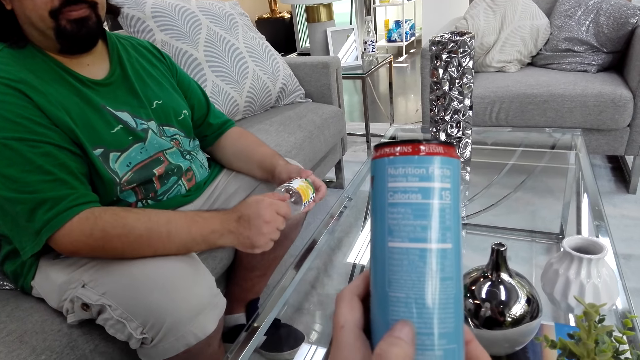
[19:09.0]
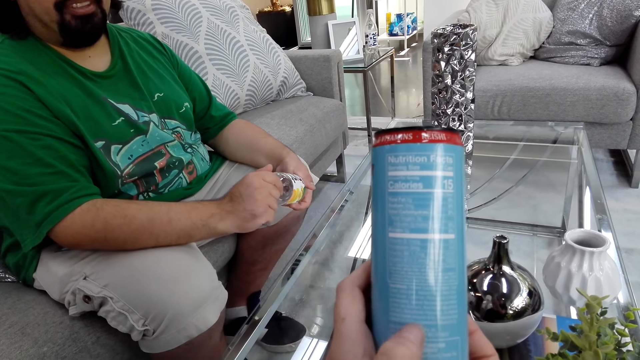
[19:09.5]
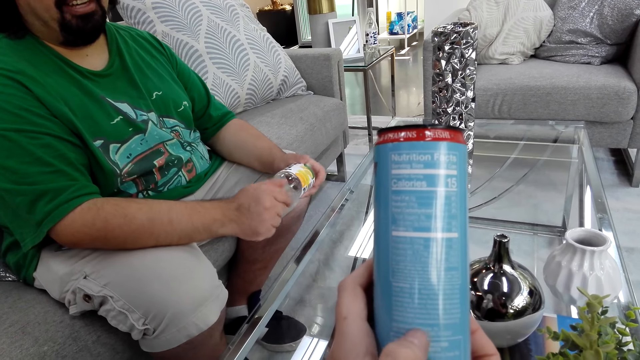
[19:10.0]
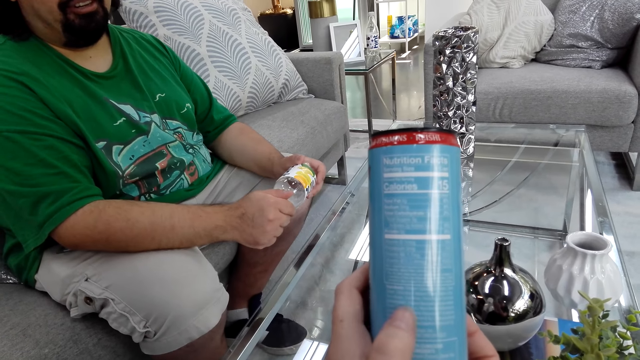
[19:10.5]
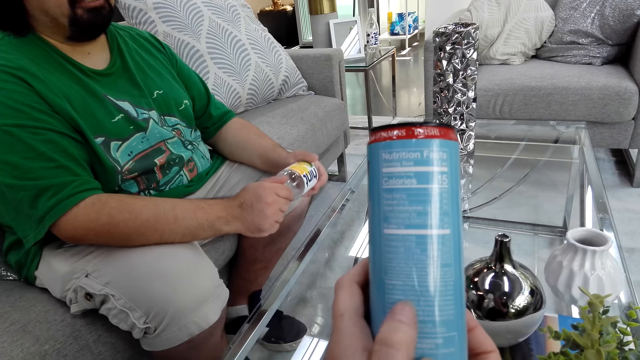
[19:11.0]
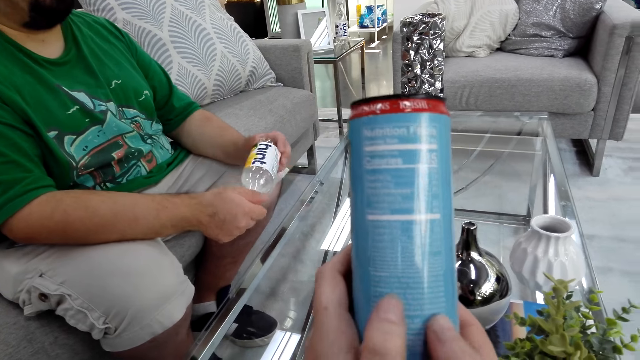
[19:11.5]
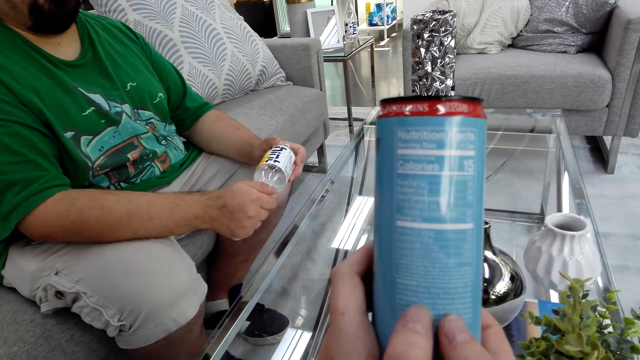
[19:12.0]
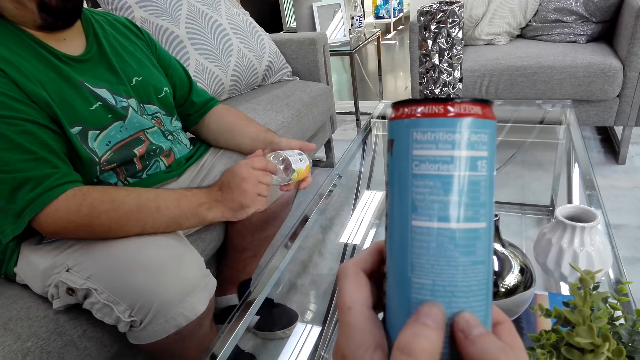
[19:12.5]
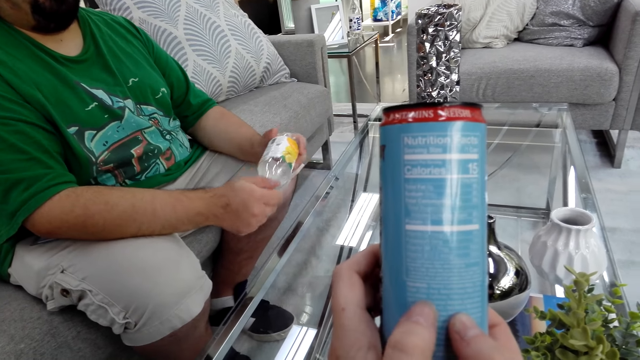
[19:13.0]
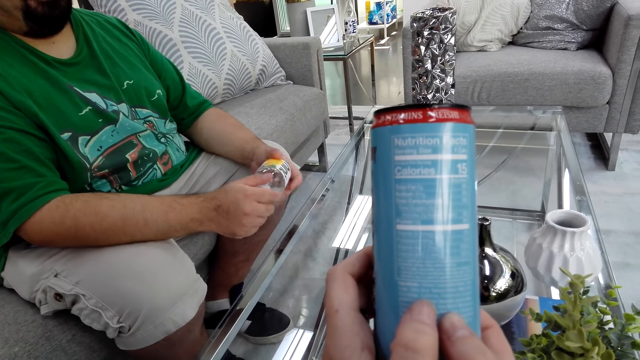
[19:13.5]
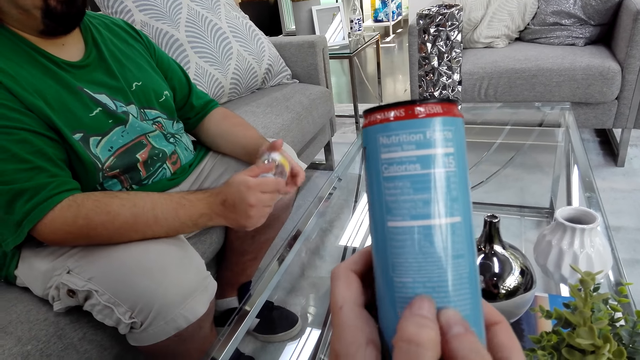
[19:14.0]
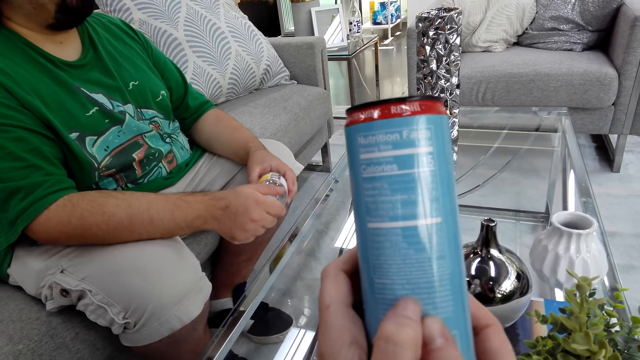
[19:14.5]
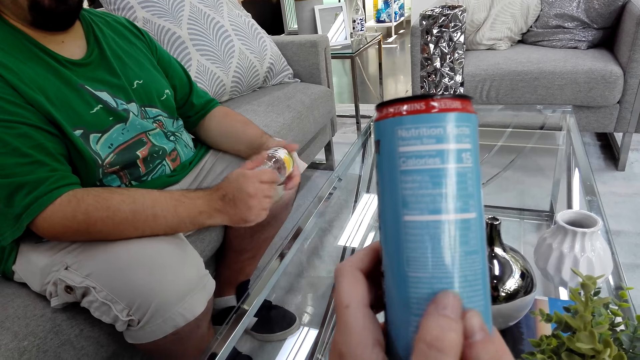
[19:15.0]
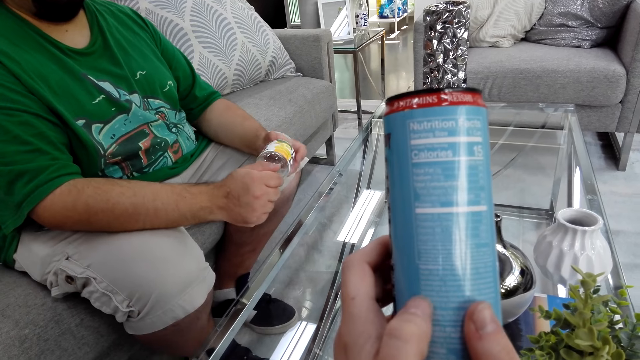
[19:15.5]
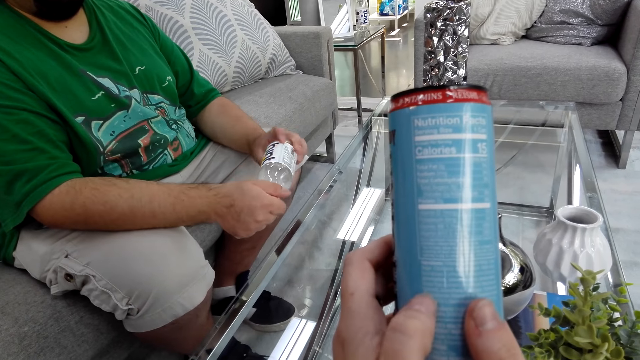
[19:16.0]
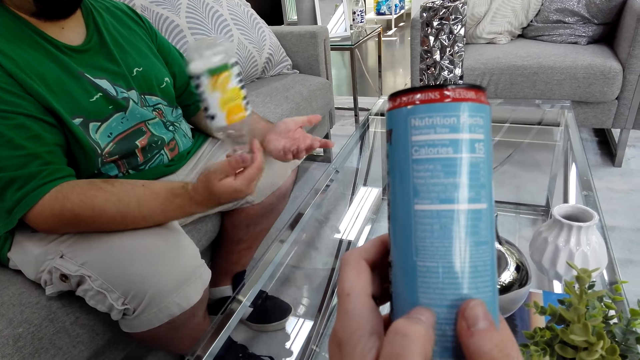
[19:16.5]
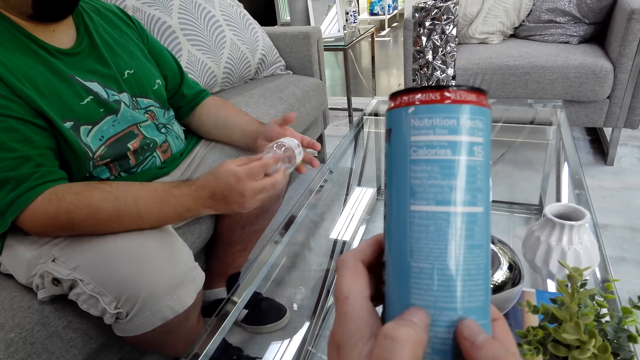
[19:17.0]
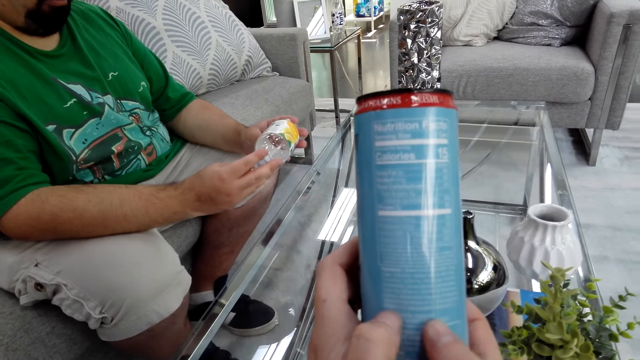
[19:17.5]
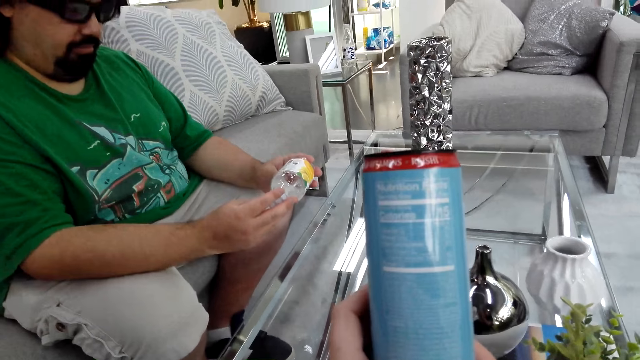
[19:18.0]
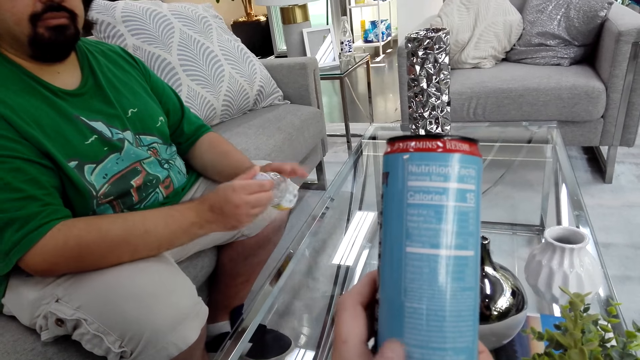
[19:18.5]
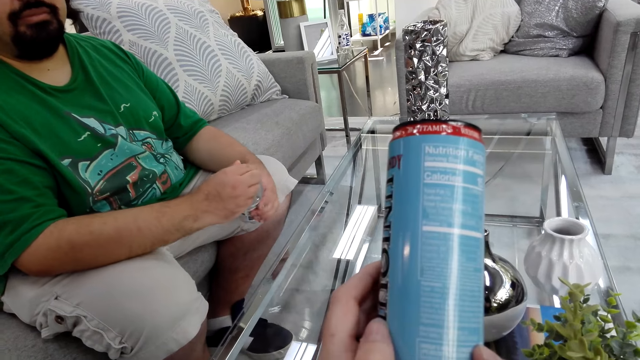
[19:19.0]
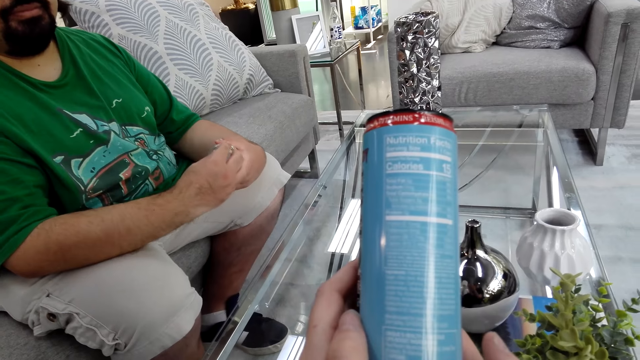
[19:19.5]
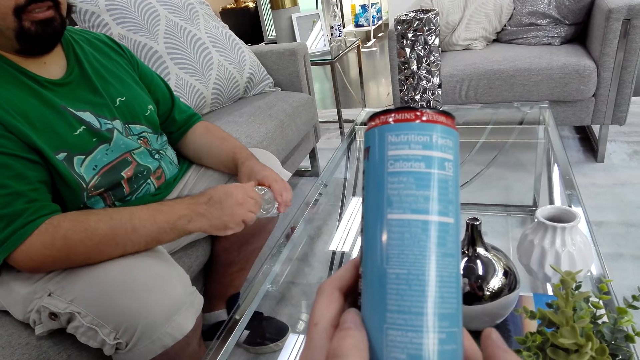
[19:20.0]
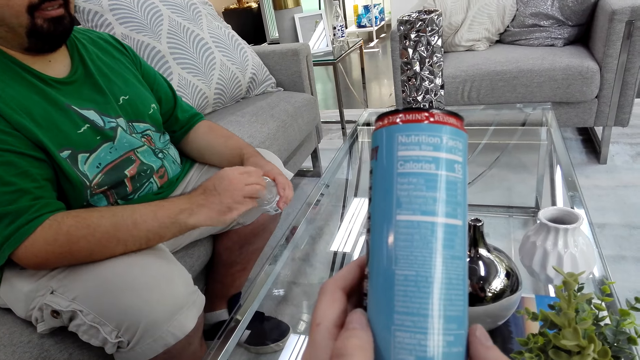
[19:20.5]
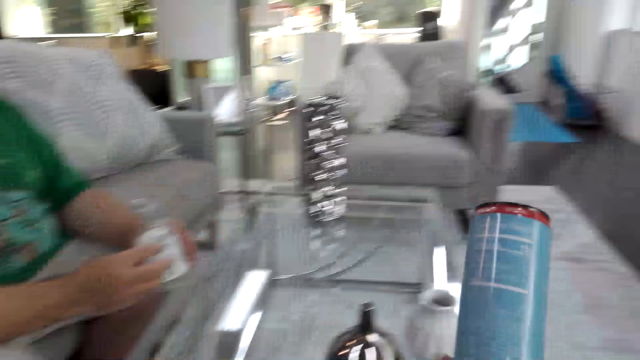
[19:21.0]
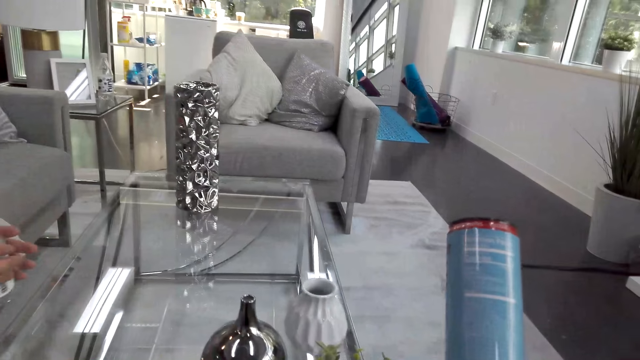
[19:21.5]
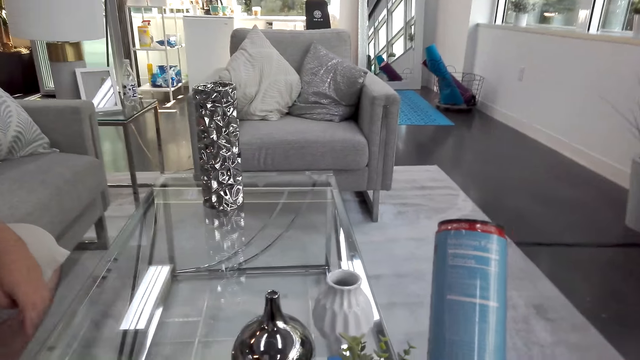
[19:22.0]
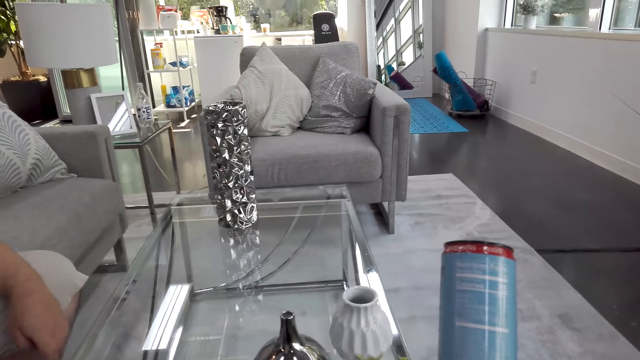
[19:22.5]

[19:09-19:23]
A man moves the water bottle in his hands. The camera wearer talks. The man talks. The camera wearer holds a can with both hands. They talk. The man talks. The camera wearer talks.

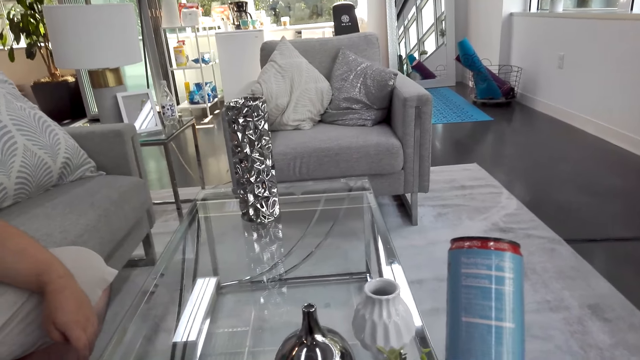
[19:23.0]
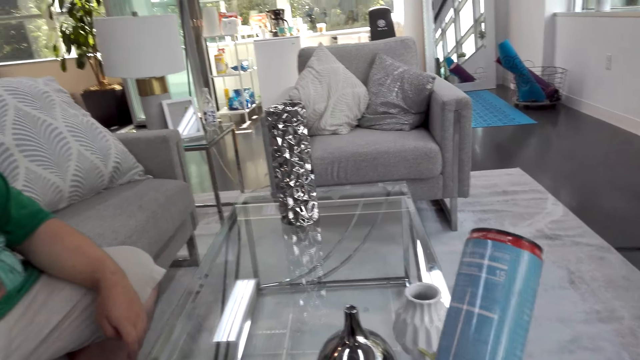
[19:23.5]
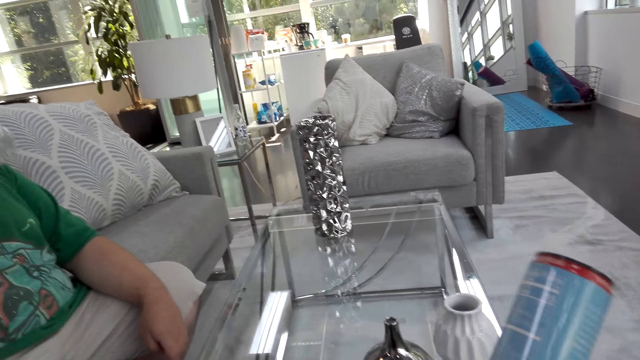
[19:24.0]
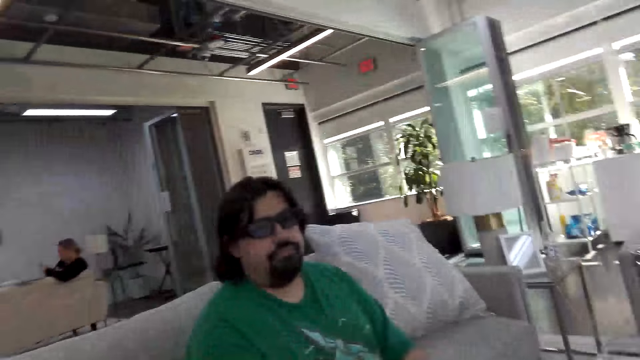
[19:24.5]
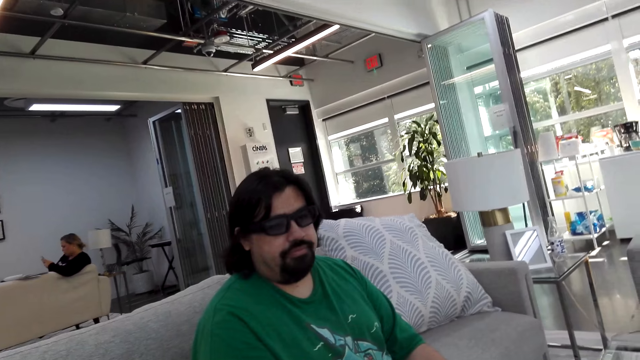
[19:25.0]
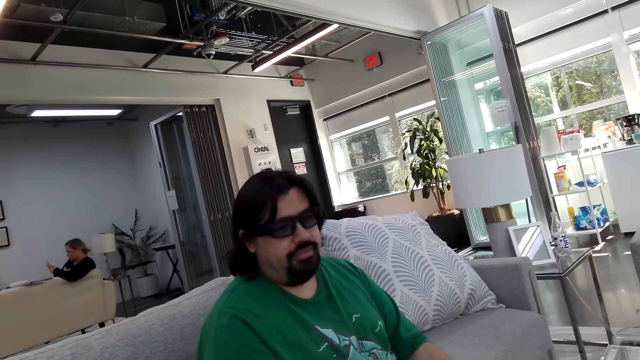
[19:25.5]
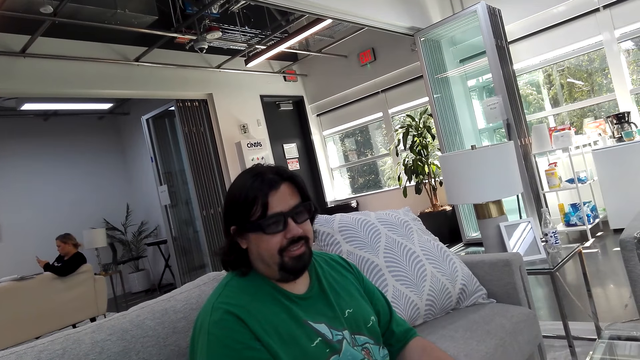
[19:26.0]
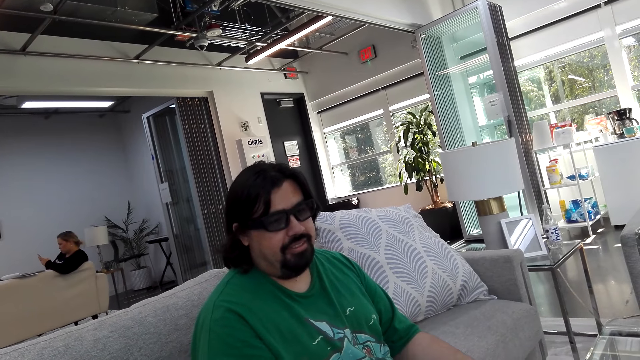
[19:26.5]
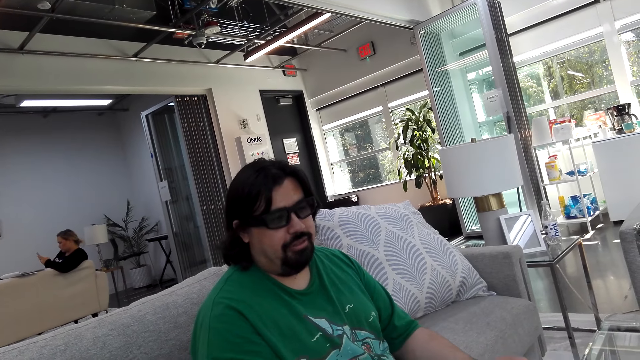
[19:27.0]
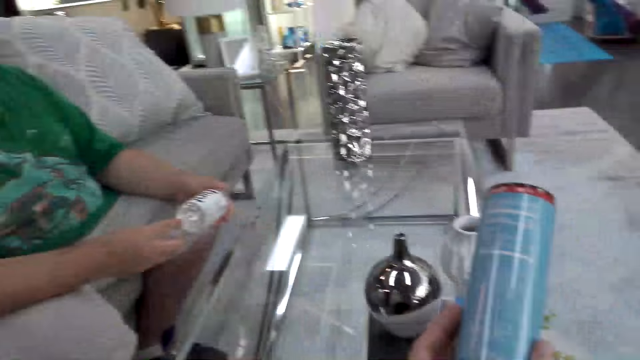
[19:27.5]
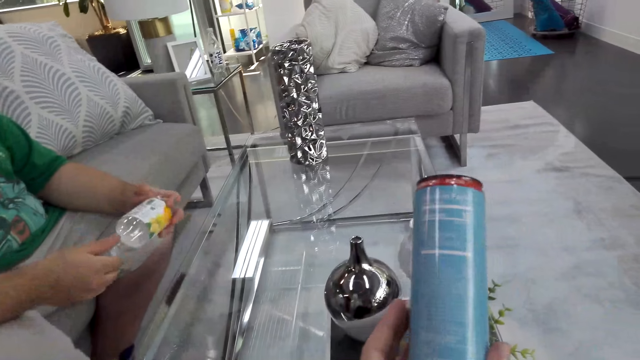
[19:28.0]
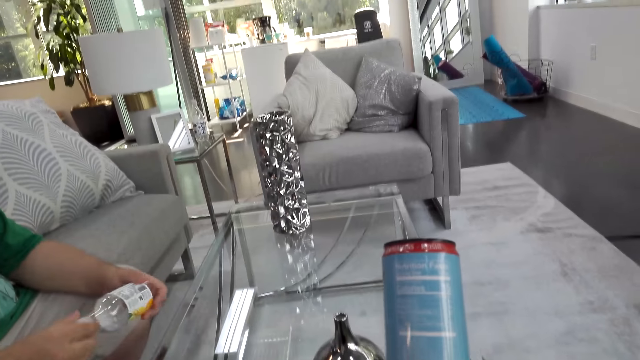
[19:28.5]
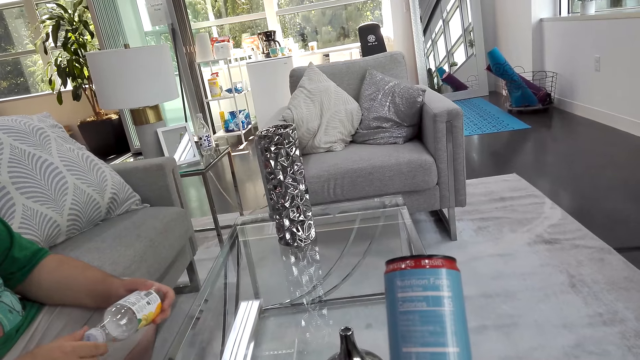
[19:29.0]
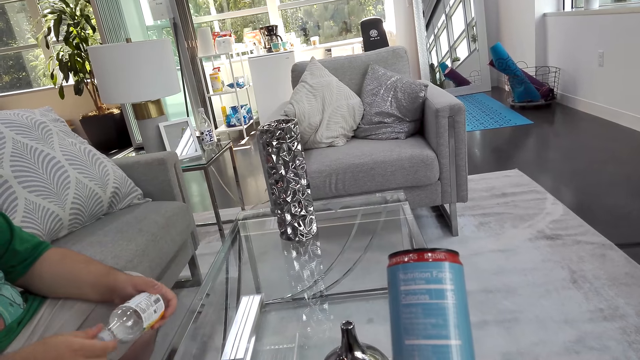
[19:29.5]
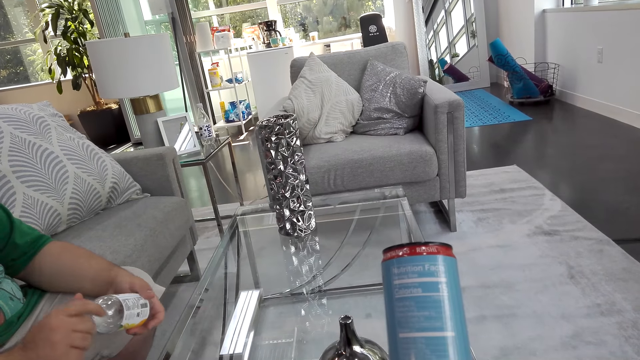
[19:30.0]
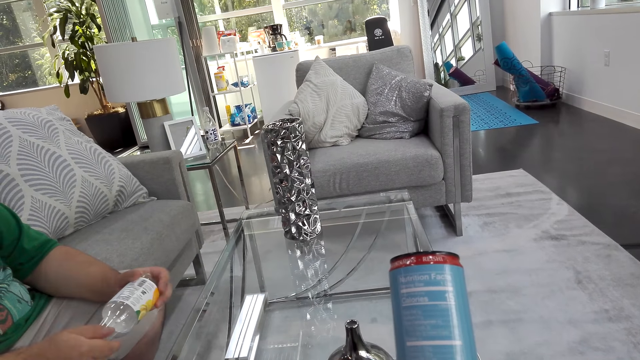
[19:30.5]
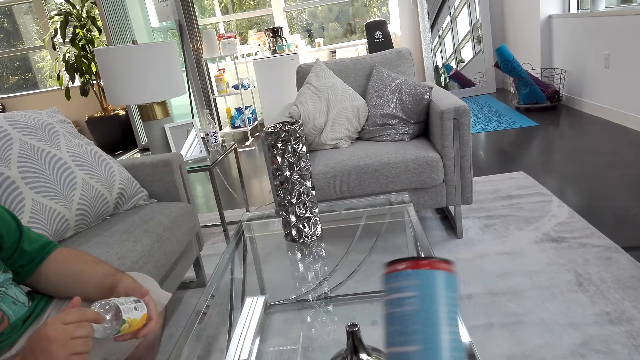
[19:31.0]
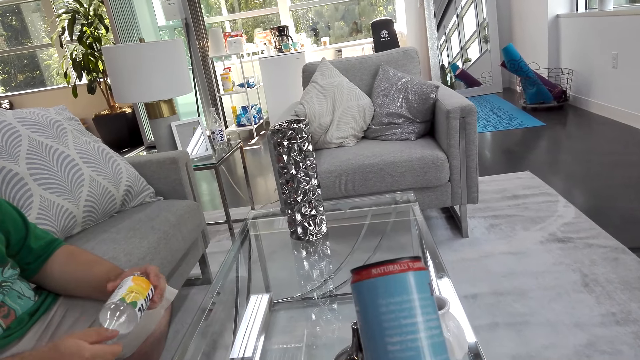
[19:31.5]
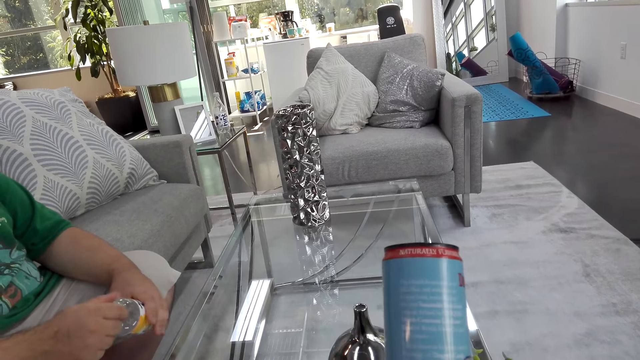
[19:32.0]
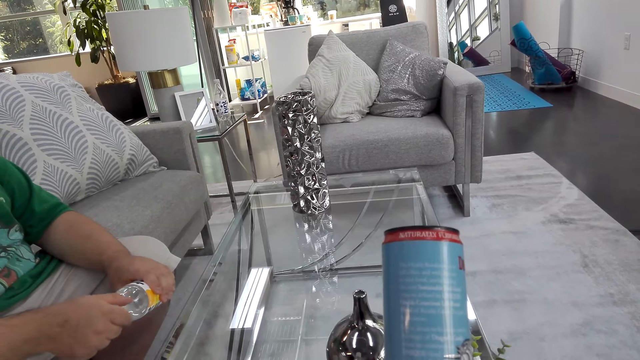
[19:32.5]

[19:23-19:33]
The camera wearer talks with a man. The man talks and moves the water bottle in his hands. The camera wearer stares at a can and talks.
